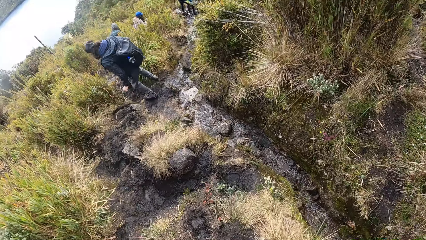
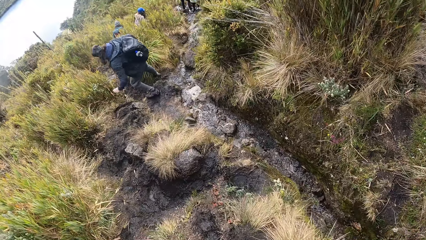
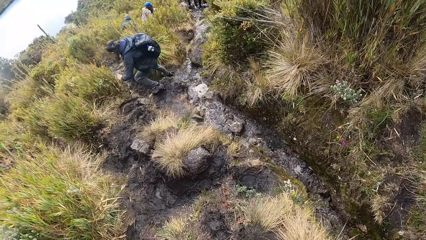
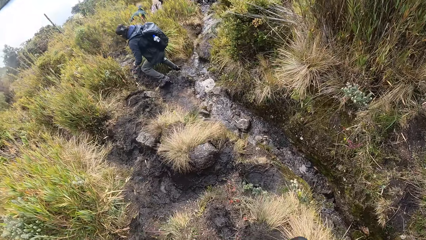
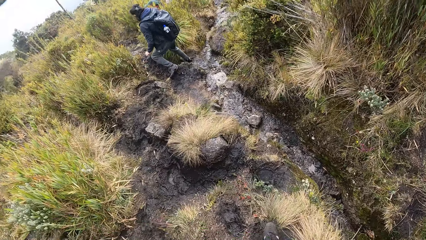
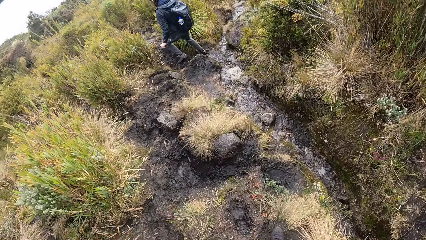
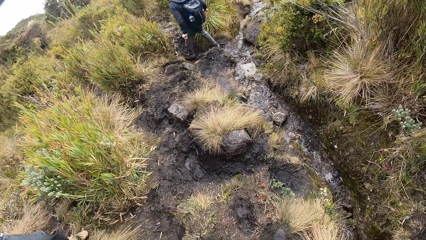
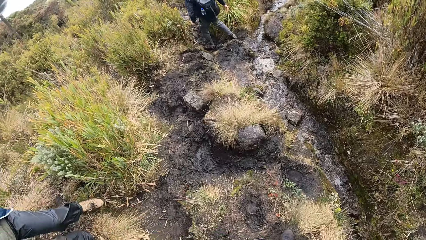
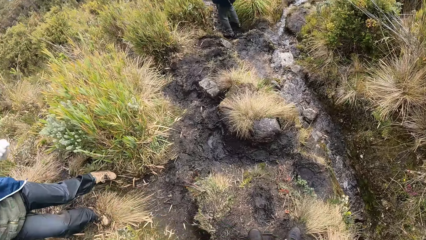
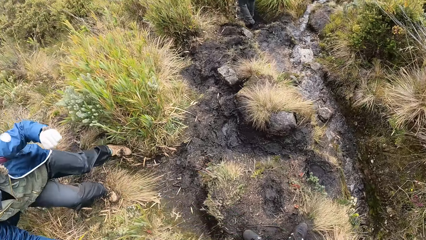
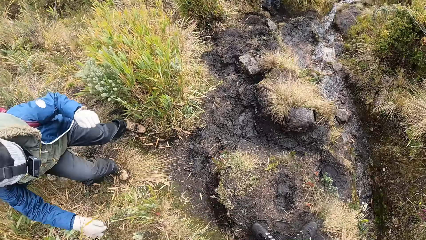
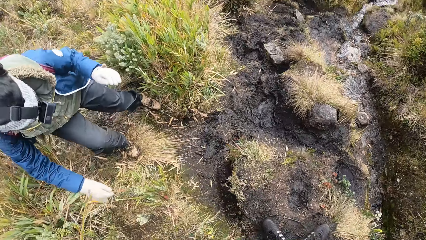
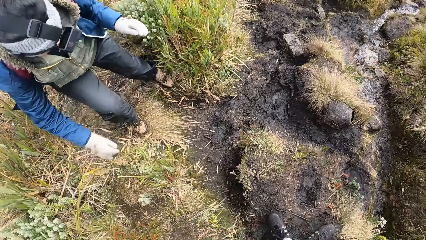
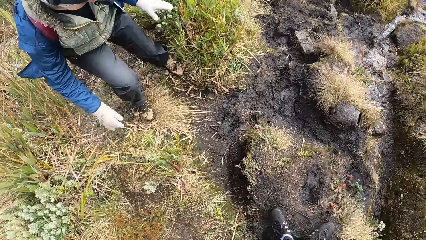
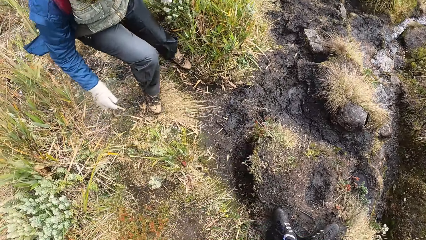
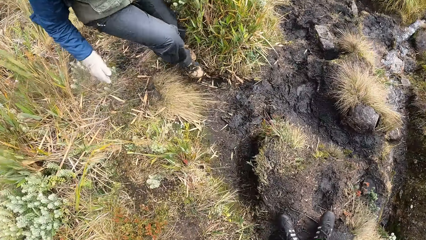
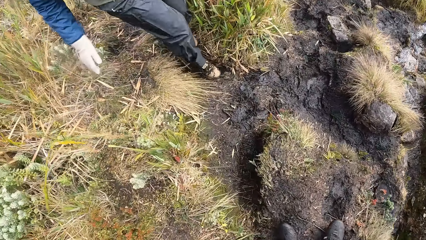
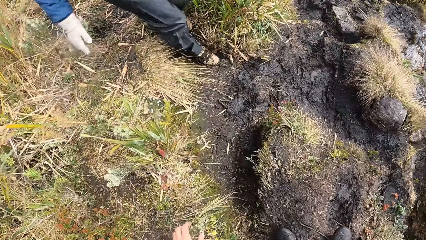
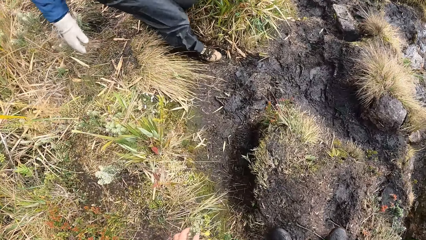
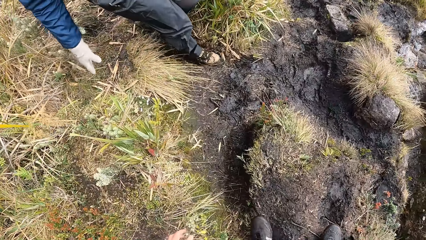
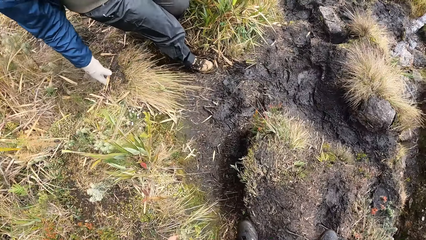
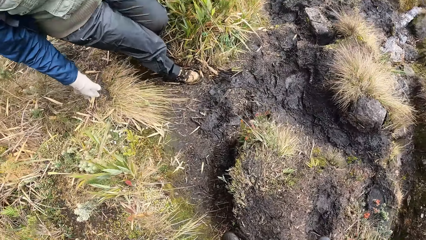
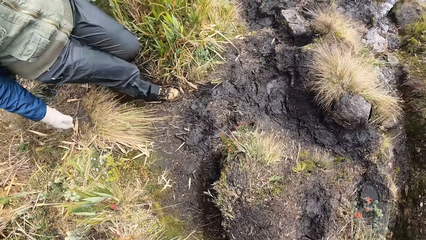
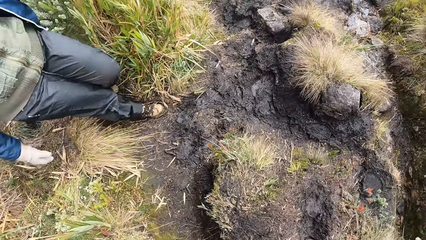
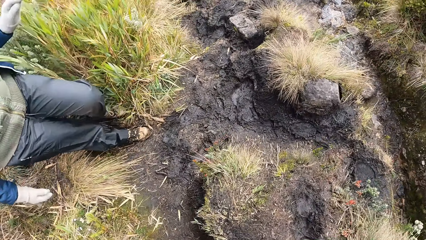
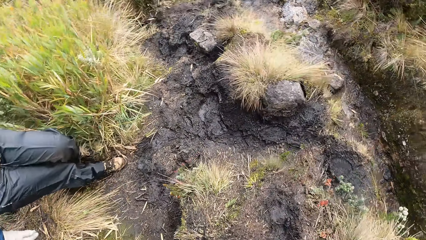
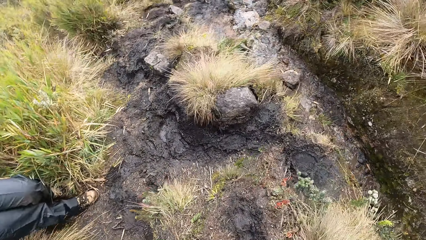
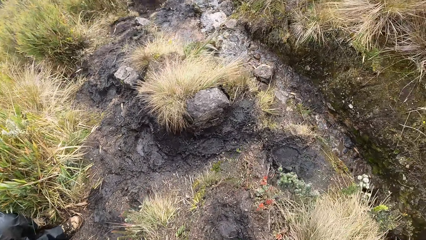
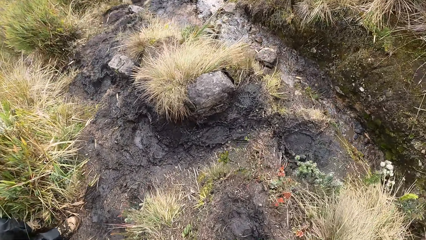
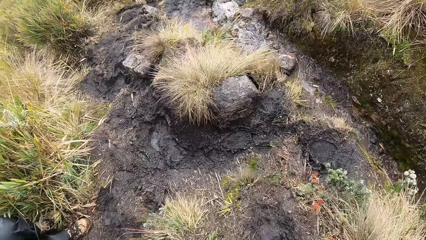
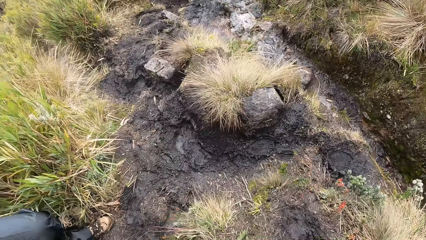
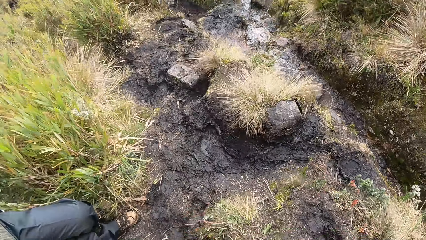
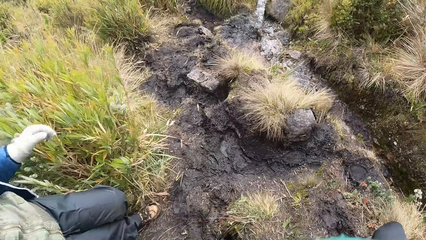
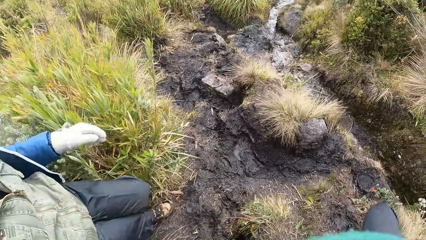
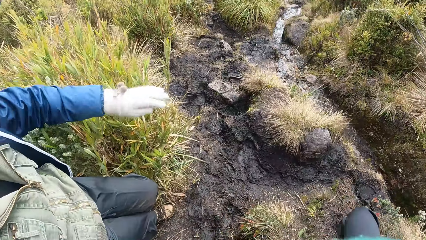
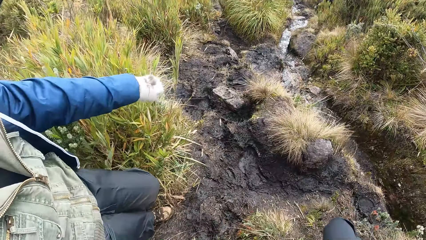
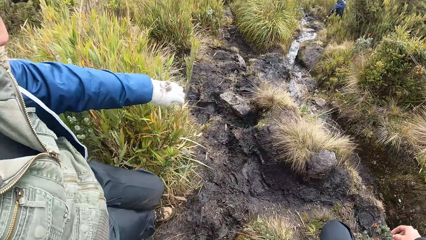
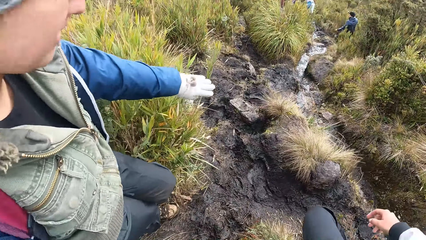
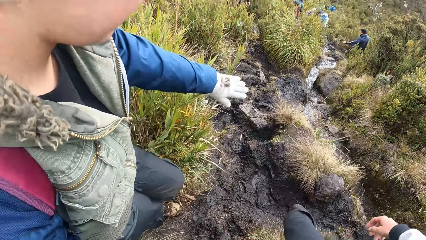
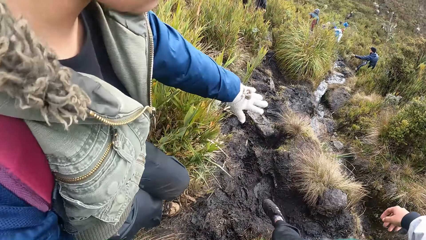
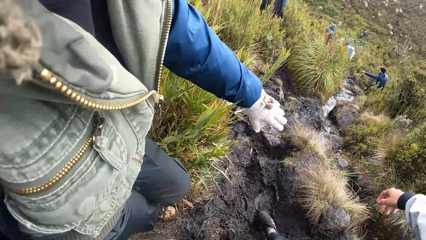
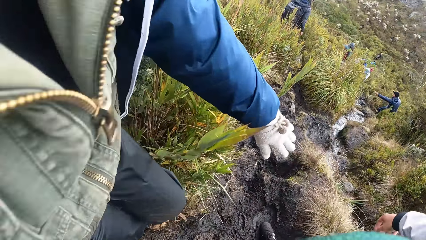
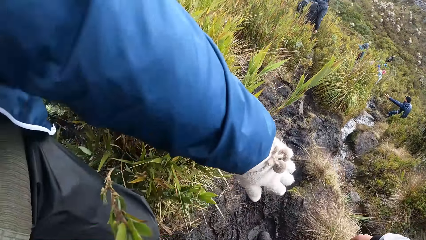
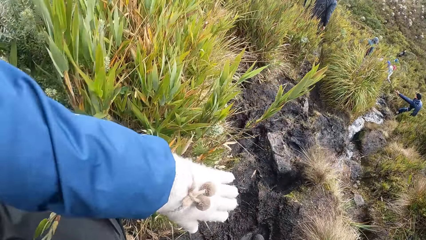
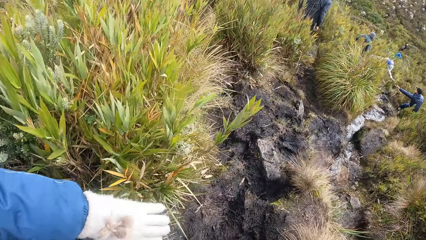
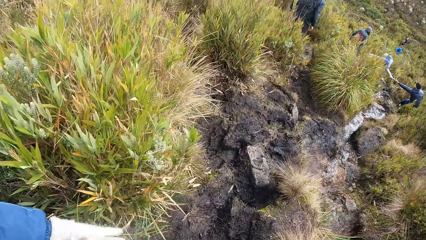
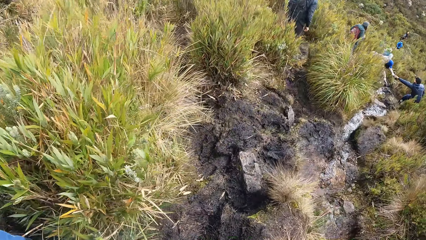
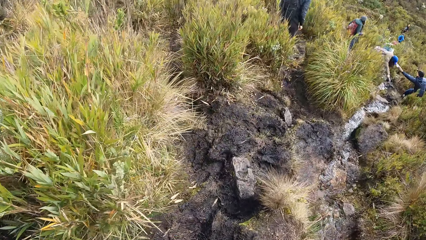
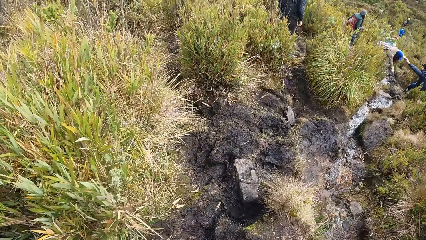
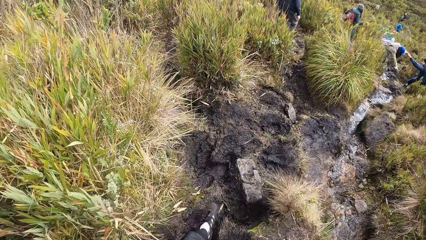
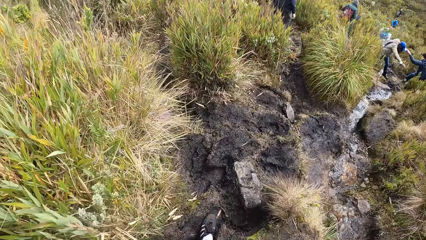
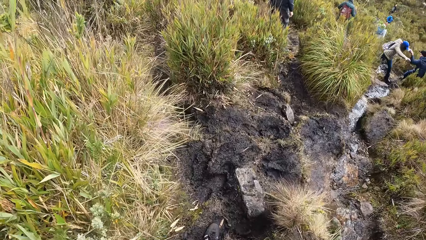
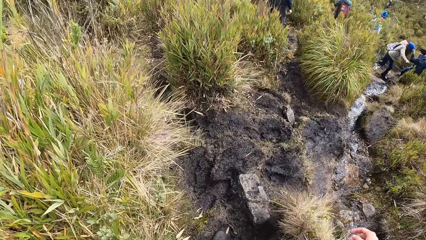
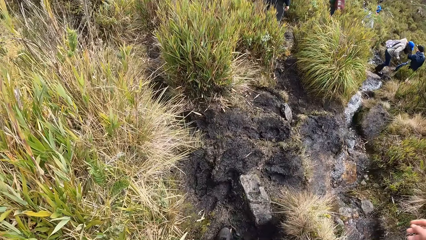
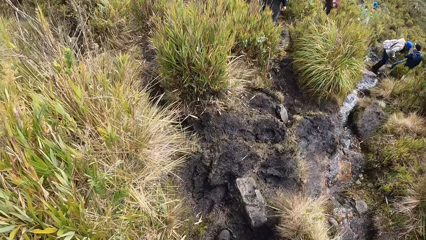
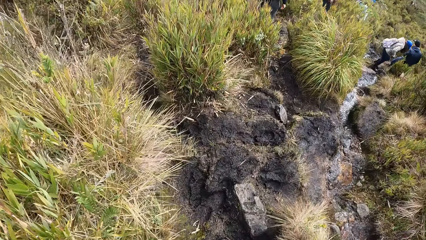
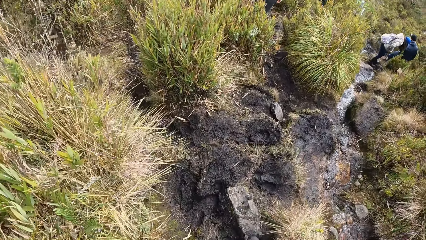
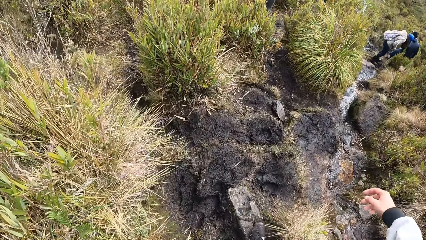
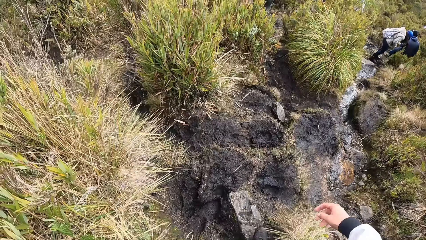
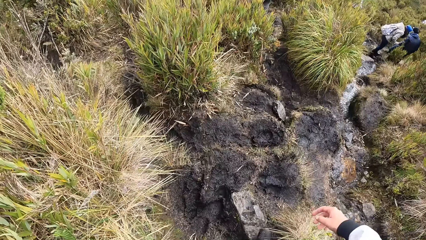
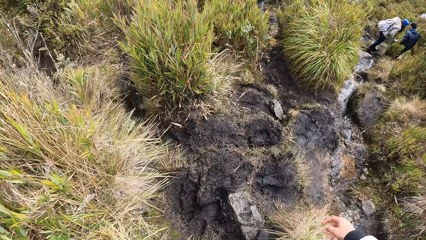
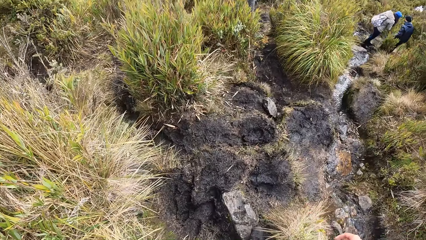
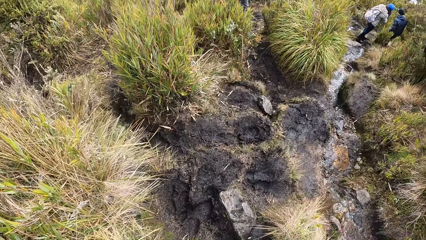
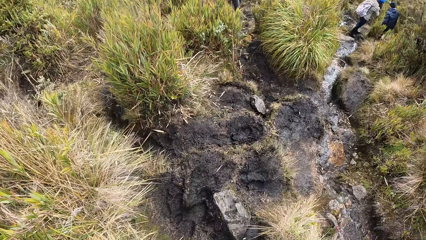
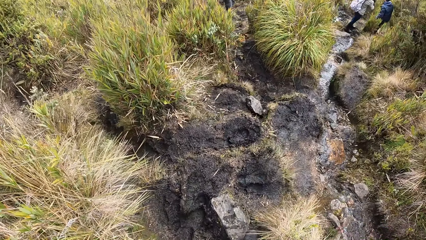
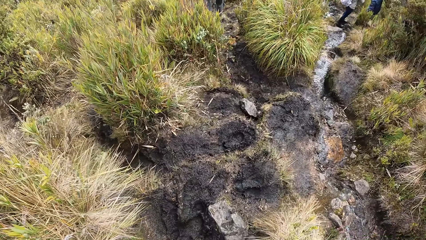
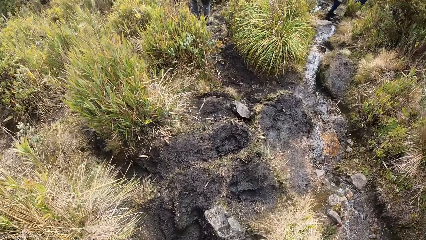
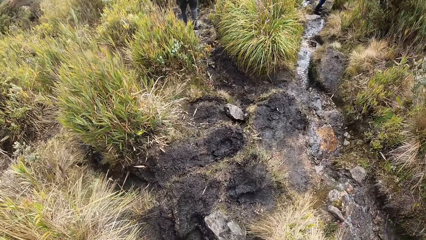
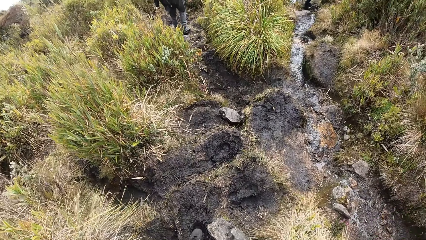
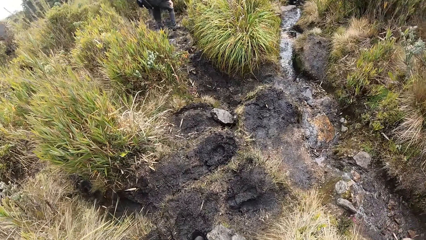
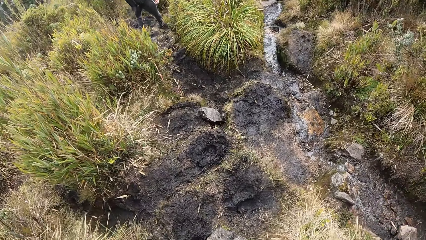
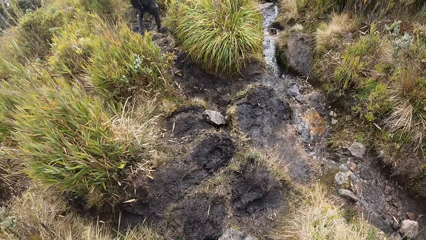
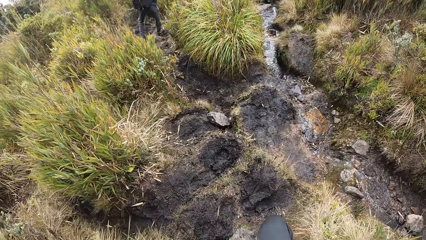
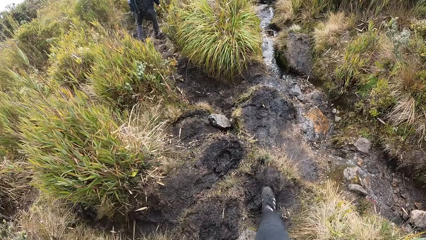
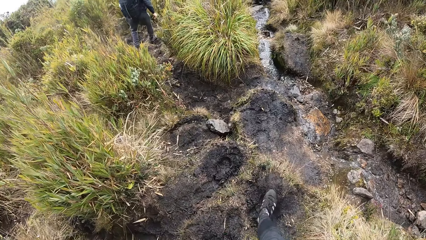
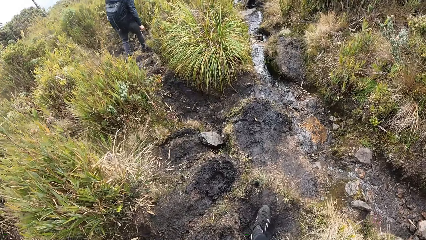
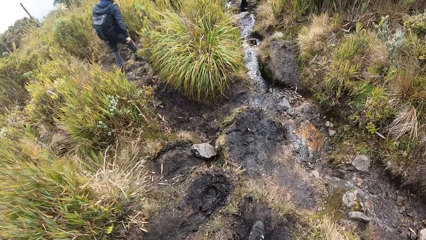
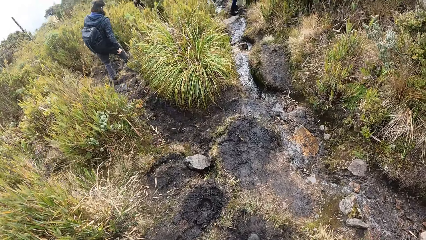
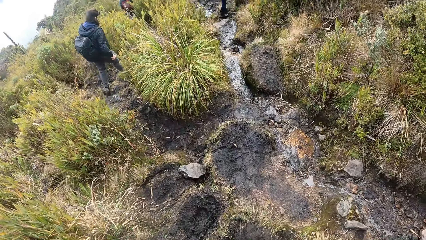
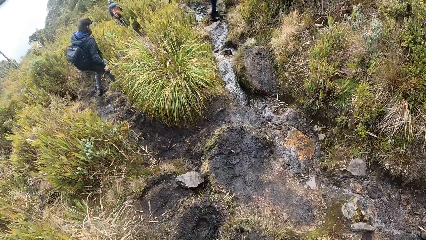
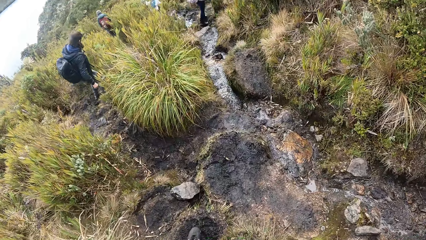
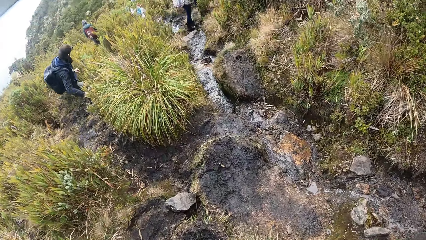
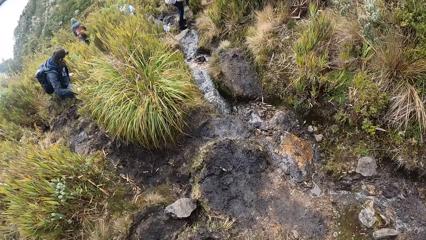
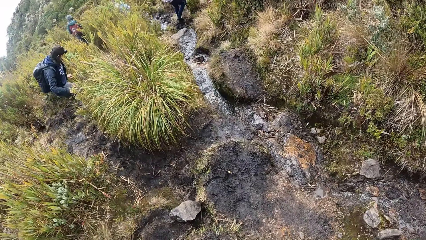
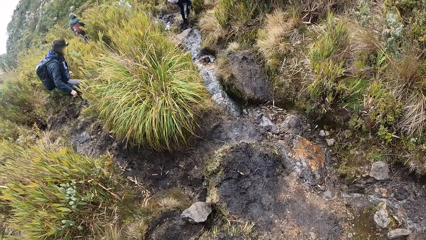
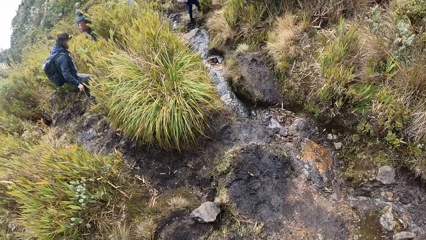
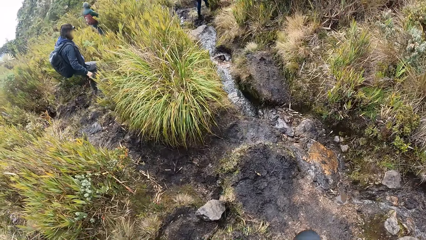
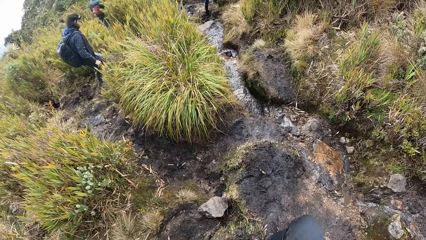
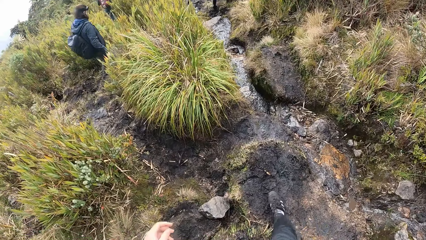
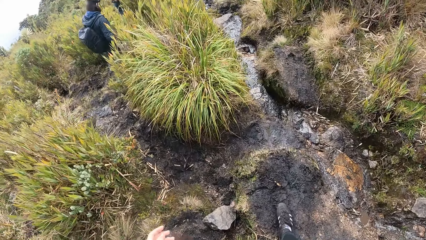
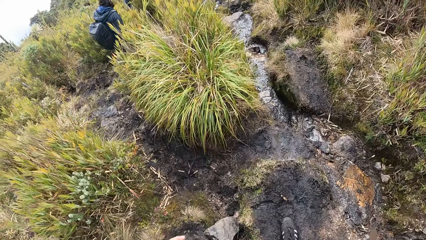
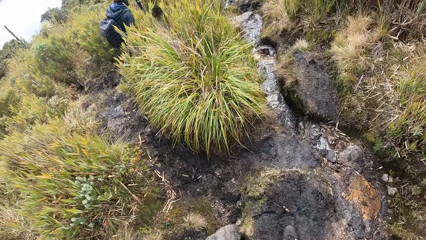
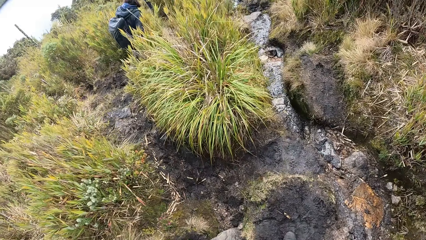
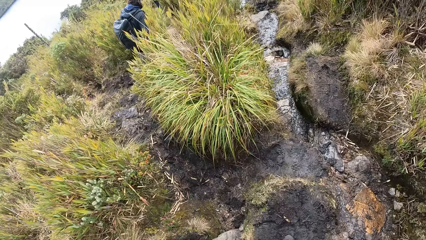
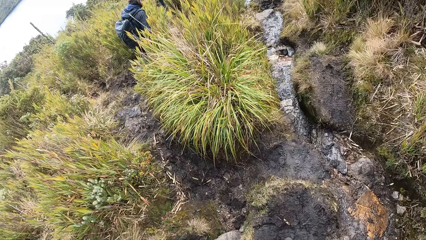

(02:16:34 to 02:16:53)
The camera wearer looks around. The man holds the woman's left hand with his right hand. The camera wearer walks, moves their hand, and walks.
